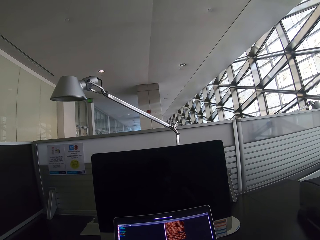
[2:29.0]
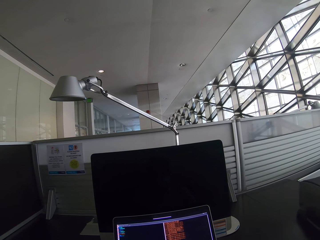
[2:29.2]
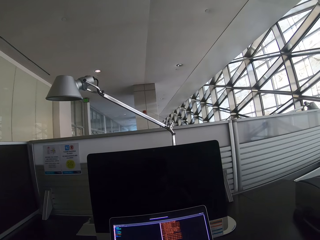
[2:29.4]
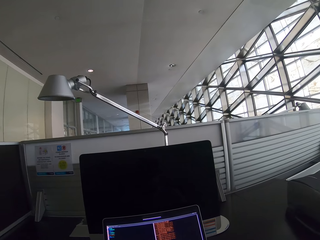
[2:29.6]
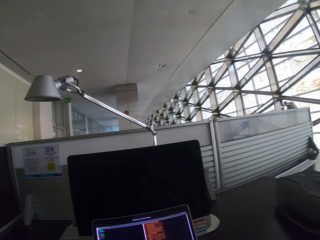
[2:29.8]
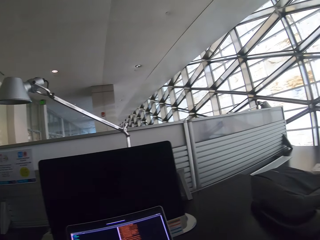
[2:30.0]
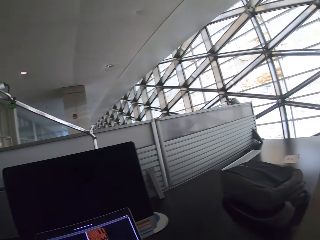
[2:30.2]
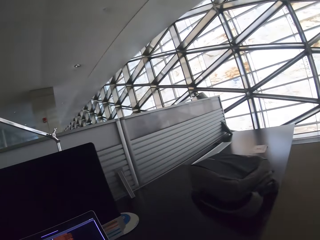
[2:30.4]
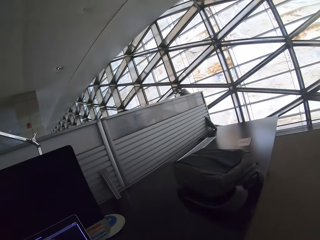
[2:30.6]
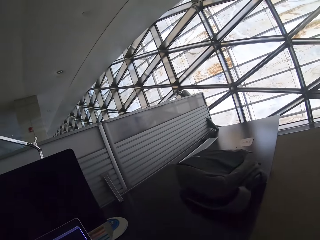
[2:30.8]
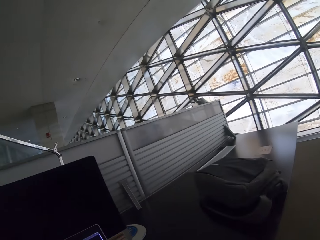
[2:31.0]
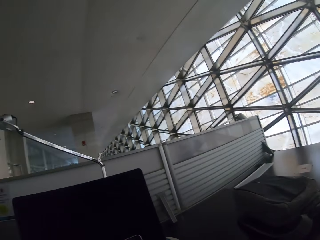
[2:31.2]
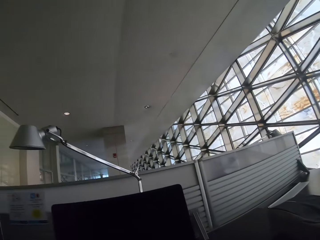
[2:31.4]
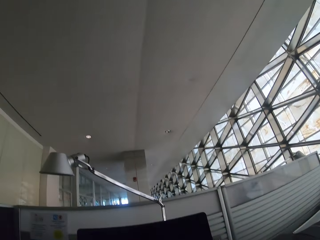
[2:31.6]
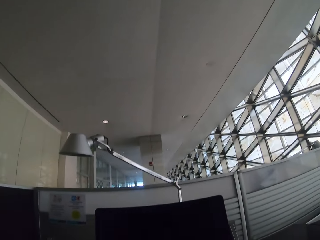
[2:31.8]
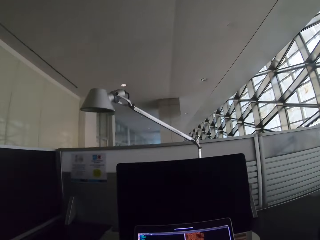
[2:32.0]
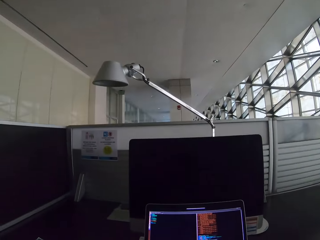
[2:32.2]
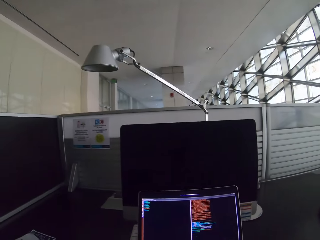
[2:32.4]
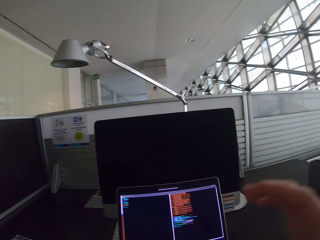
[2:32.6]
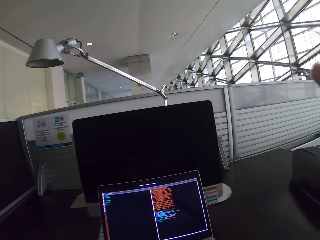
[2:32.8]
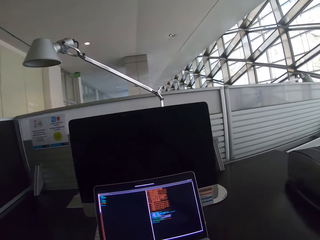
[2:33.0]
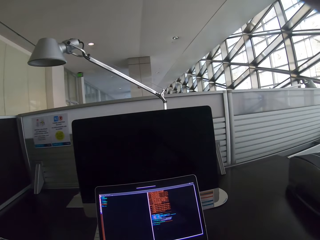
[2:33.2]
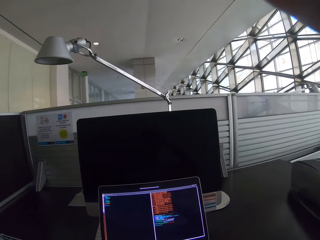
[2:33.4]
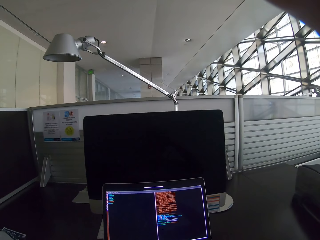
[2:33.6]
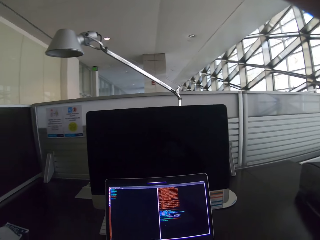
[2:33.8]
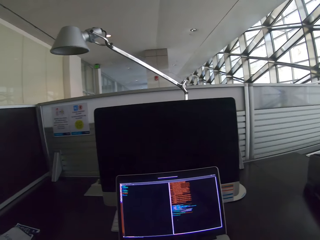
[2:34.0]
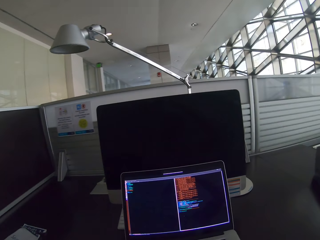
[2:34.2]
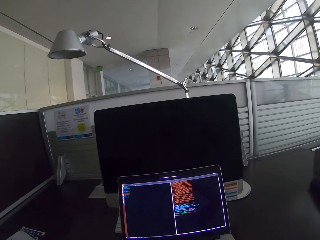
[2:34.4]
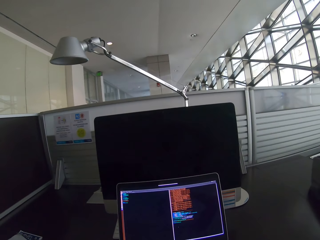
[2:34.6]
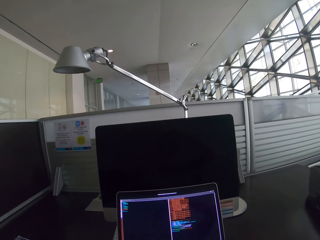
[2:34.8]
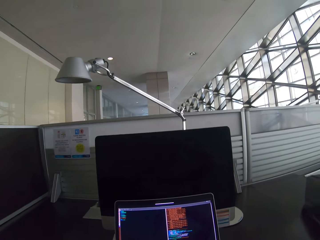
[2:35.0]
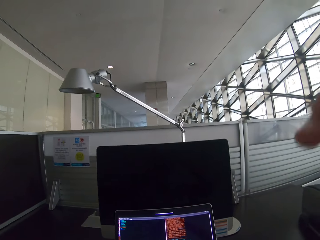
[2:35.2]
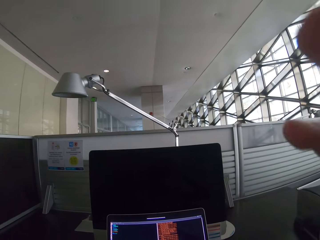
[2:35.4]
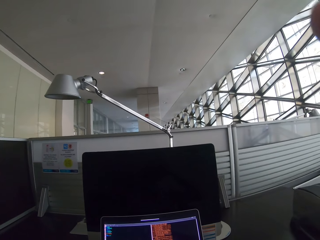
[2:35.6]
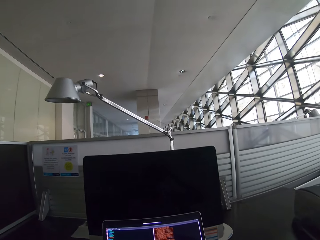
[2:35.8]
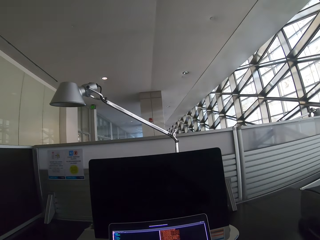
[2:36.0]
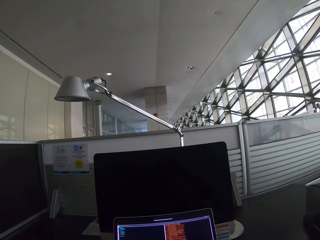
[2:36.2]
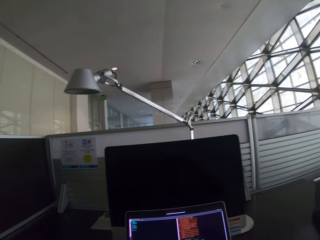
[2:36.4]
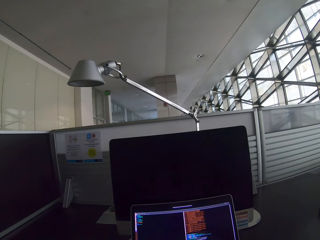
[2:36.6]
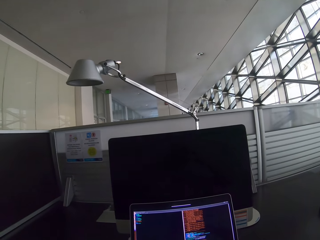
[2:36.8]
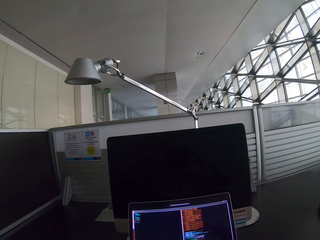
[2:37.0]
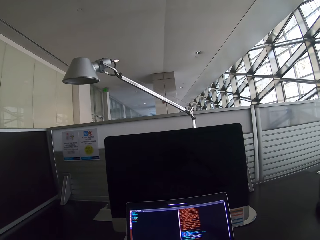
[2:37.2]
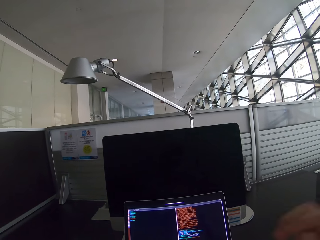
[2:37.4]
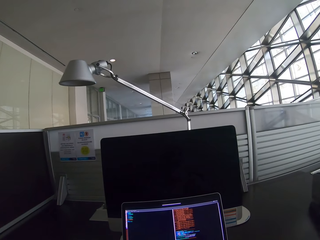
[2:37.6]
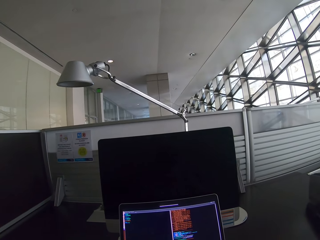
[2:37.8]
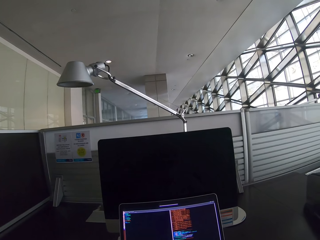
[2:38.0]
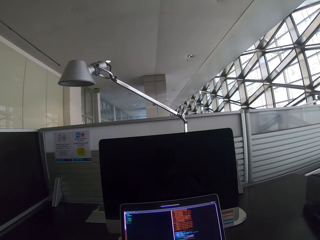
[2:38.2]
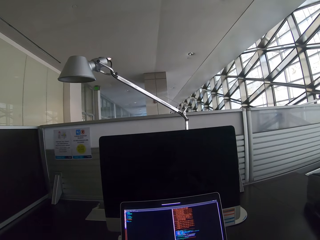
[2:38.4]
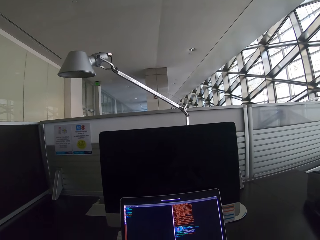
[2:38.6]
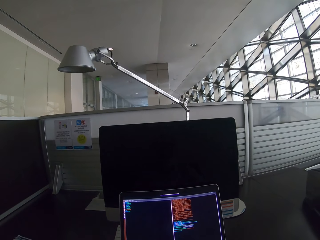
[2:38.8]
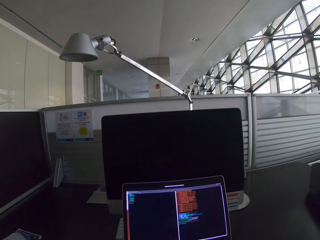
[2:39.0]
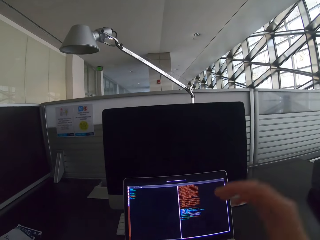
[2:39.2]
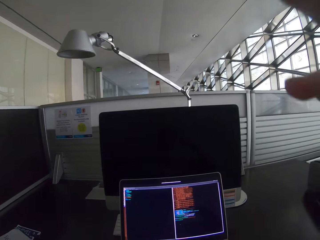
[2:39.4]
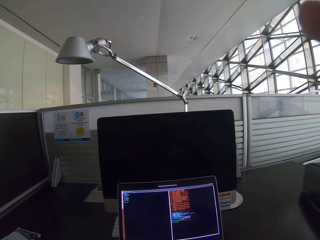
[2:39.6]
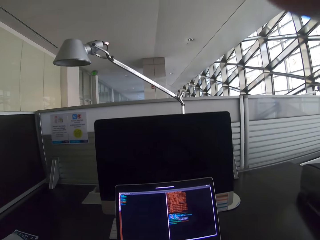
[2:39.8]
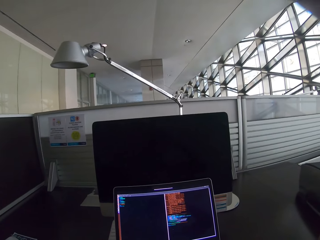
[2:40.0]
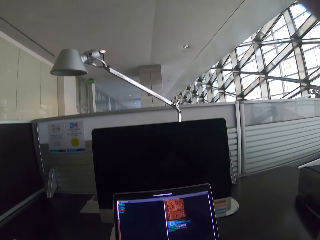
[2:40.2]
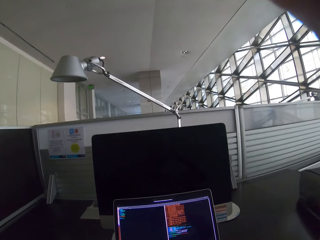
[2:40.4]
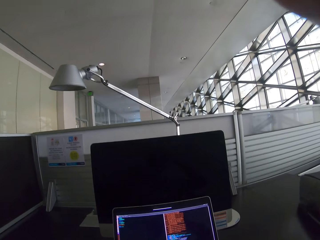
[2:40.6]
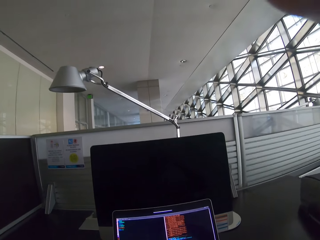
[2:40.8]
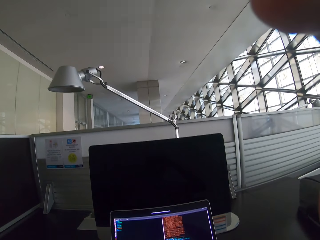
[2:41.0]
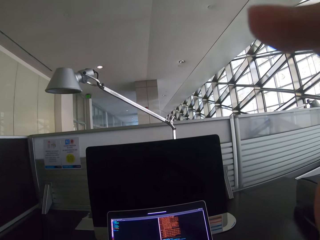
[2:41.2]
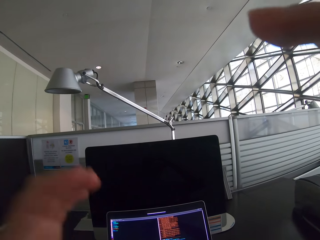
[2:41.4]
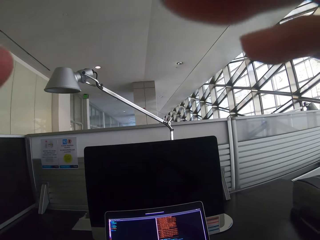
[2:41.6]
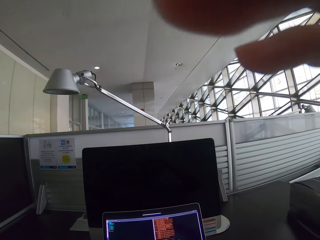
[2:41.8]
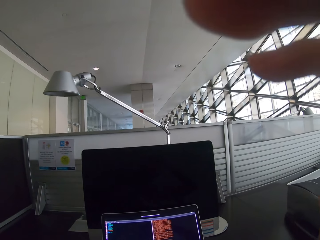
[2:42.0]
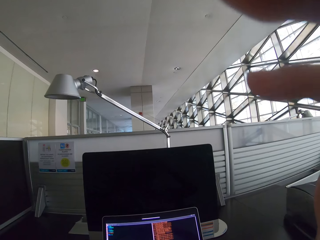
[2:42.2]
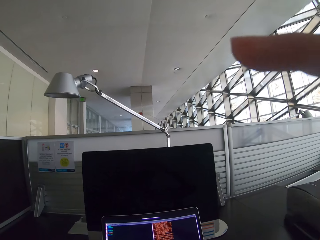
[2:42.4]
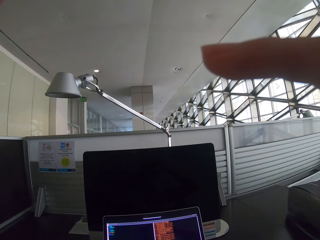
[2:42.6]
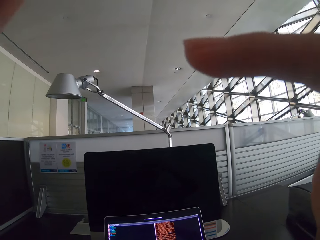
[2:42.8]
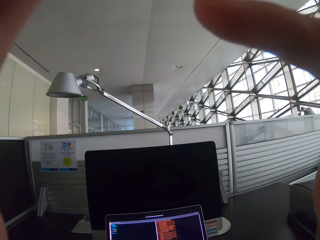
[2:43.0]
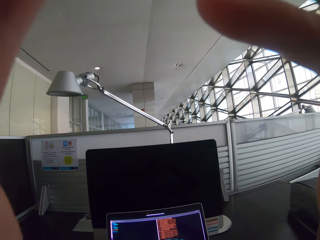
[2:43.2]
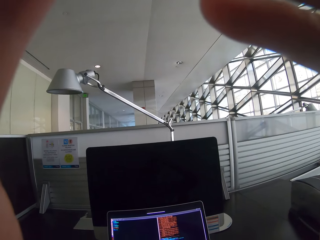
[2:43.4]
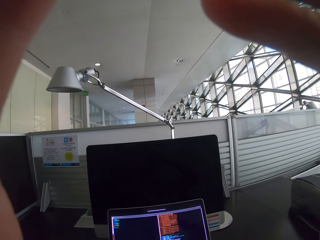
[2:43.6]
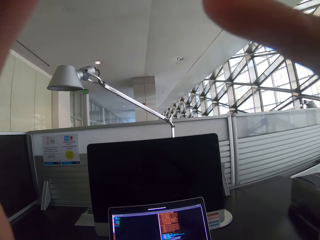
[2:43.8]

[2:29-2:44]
The camera wearer looks around. They look at the backpack on a table. They adjust the camera. They look at the camera. They adjust the camera with hands.

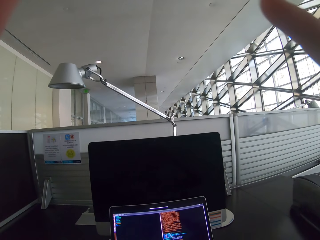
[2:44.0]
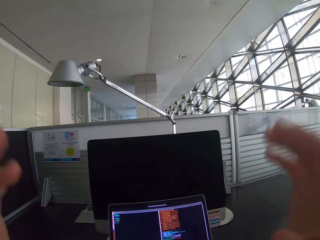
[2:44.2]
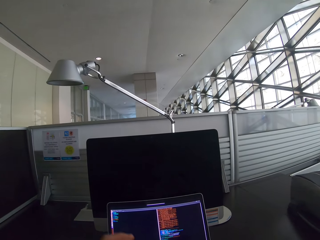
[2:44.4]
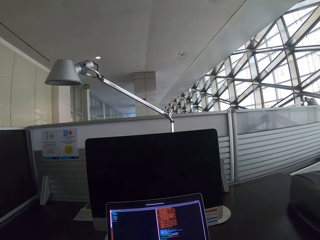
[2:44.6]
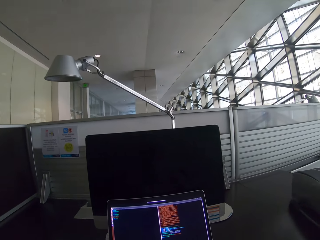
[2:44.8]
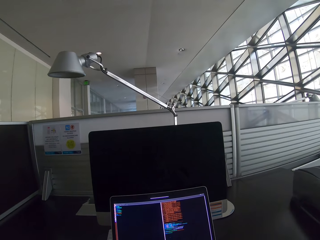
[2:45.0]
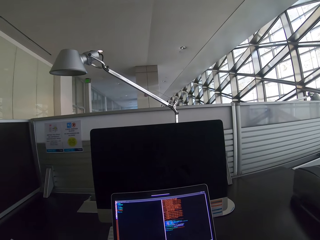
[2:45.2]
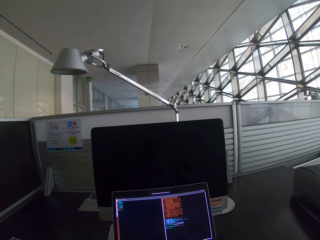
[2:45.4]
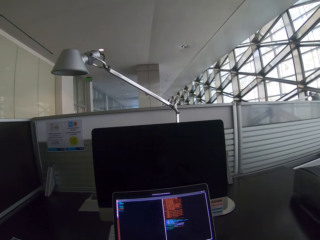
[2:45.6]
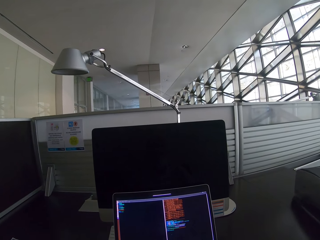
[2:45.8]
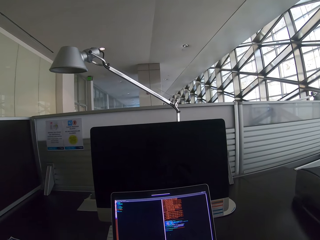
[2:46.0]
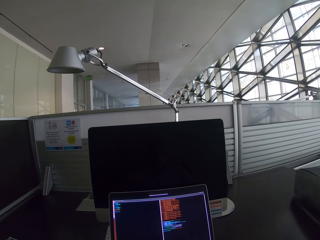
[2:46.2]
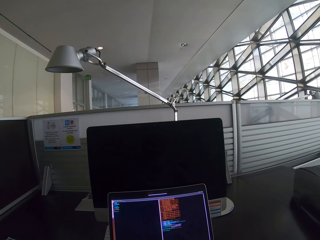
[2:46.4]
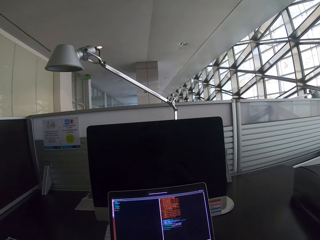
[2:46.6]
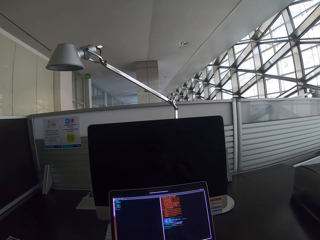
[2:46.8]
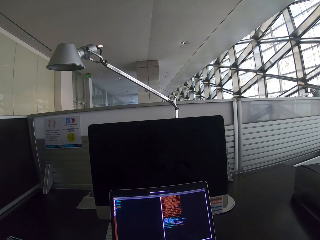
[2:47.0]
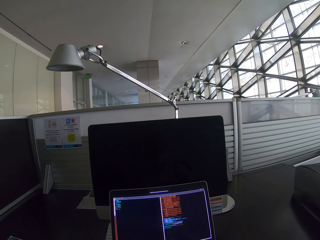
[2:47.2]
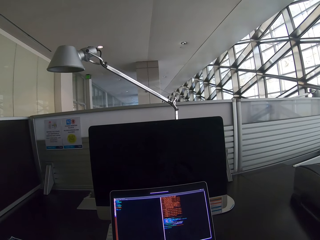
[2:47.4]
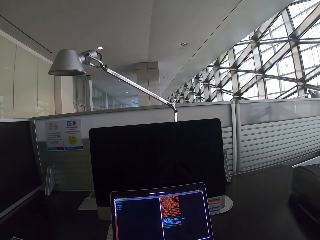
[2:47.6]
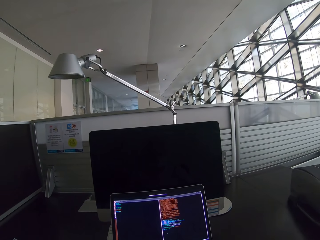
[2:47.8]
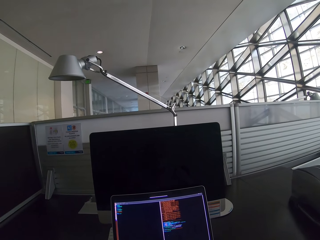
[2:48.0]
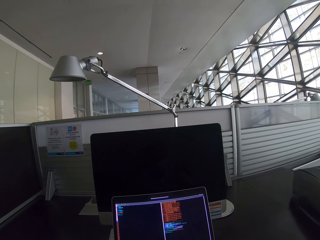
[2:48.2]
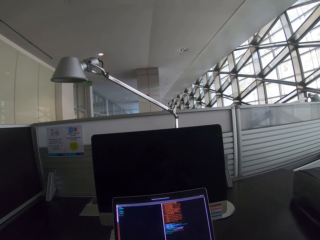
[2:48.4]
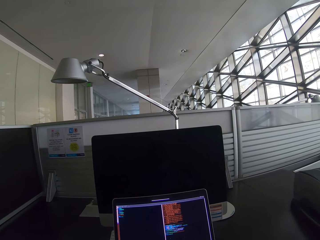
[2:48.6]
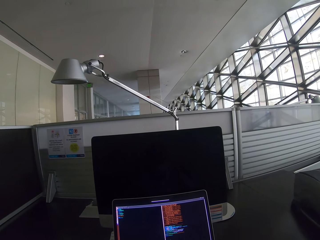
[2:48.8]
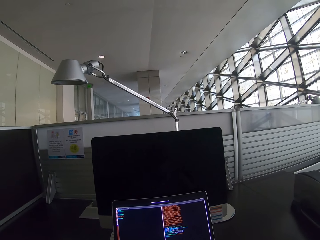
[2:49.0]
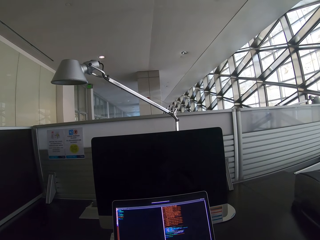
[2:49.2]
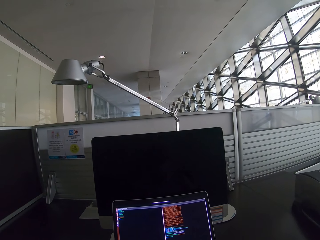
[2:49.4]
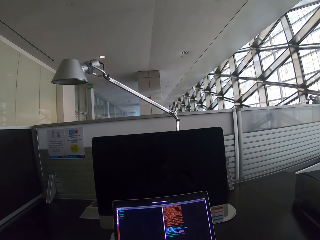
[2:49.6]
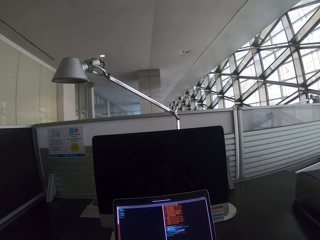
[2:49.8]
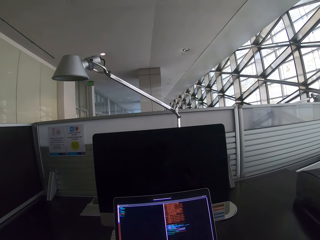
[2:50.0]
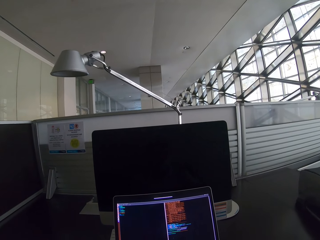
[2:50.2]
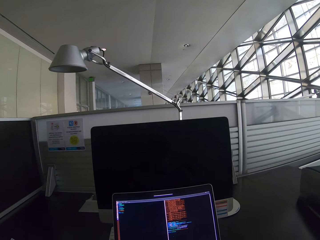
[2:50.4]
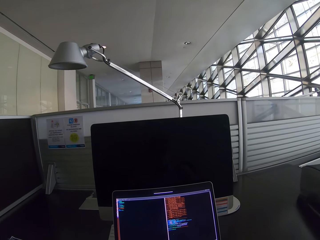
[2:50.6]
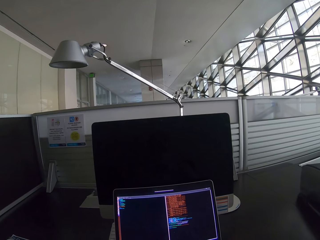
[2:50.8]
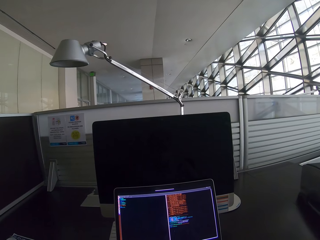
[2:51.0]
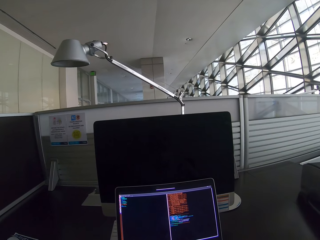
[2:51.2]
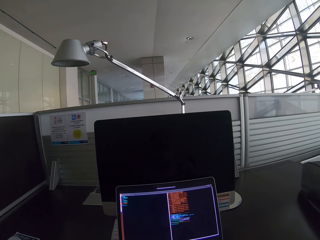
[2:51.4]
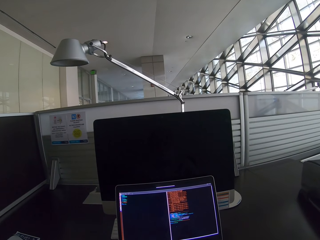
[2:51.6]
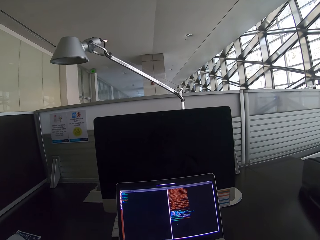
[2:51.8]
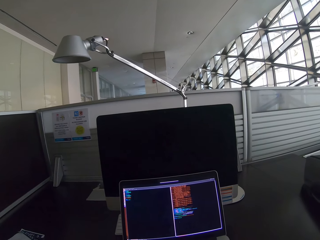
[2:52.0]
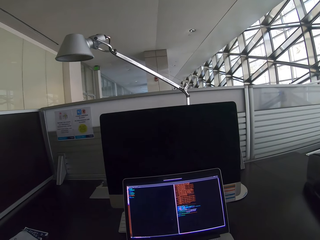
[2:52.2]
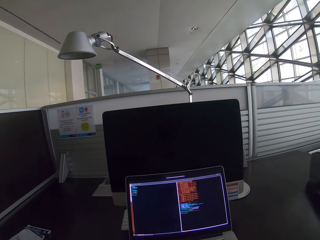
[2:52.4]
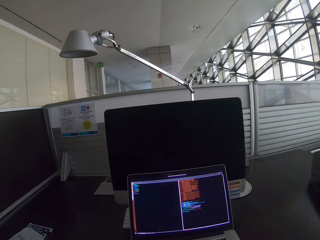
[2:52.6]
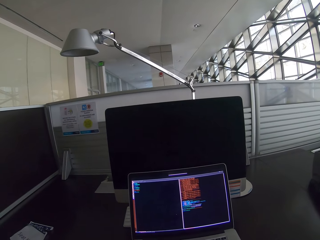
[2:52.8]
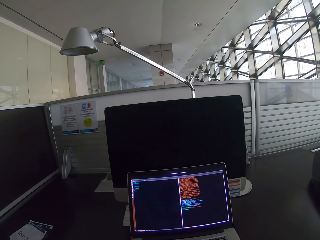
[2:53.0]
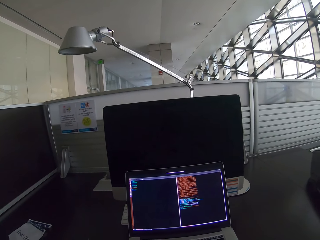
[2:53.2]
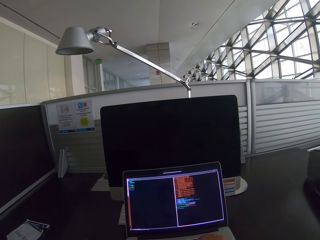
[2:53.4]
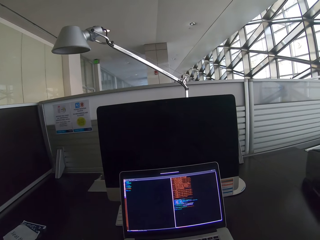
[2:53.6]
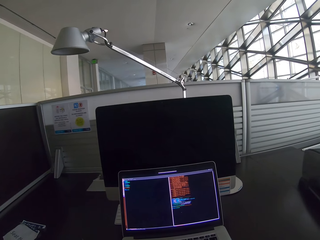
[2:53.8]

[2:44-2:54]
The camera wearer operates the laptop. They look at the camera. They stare at the laptop.
